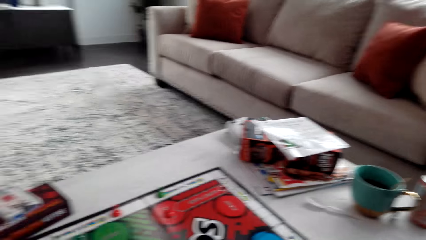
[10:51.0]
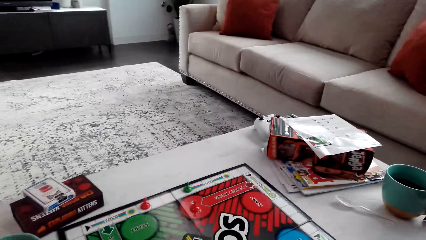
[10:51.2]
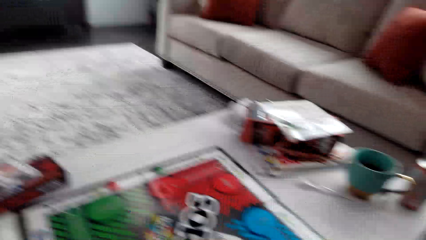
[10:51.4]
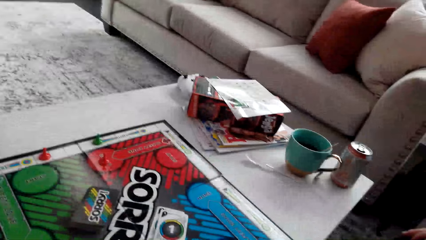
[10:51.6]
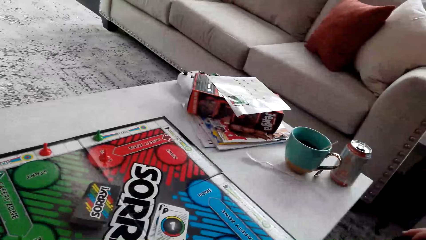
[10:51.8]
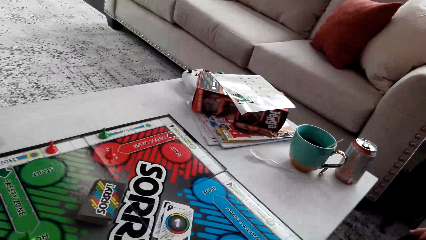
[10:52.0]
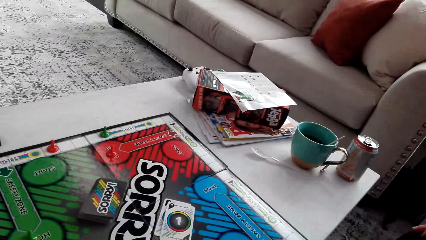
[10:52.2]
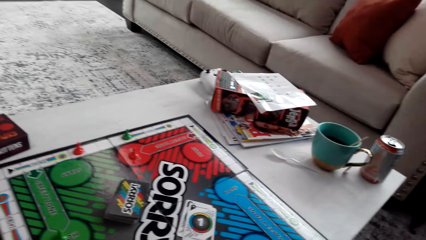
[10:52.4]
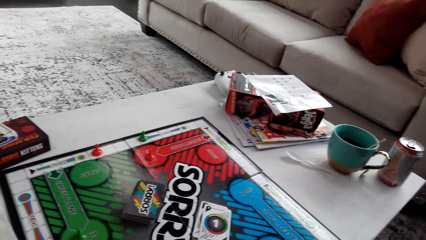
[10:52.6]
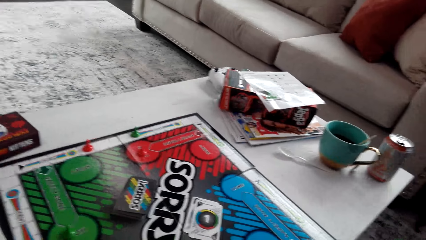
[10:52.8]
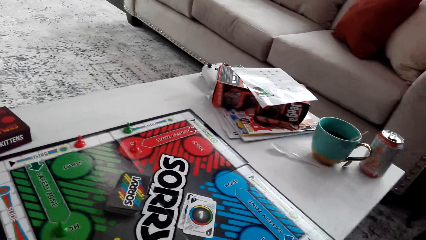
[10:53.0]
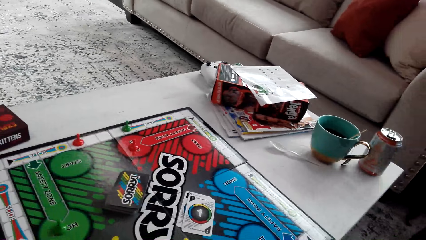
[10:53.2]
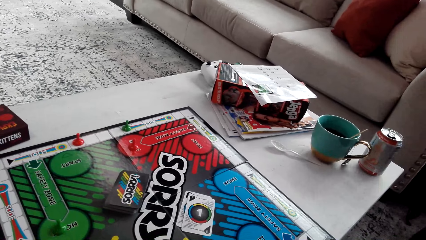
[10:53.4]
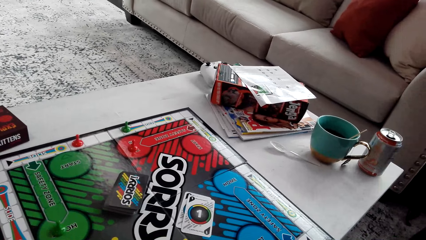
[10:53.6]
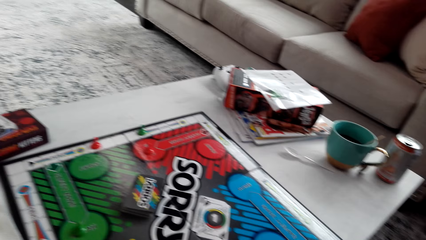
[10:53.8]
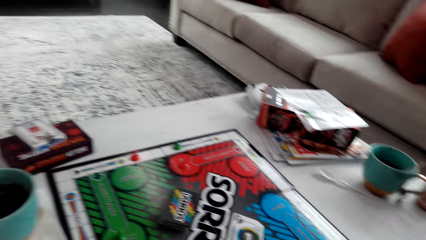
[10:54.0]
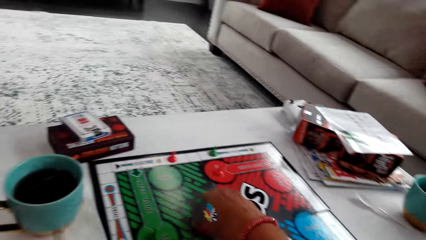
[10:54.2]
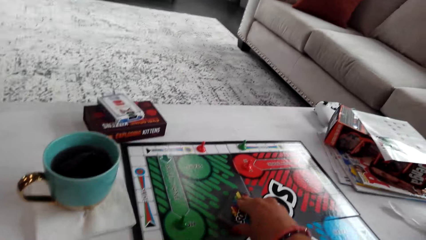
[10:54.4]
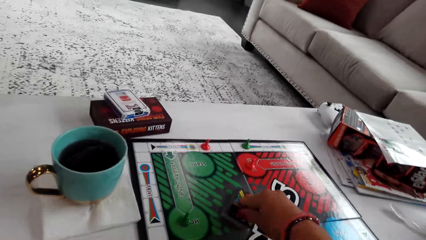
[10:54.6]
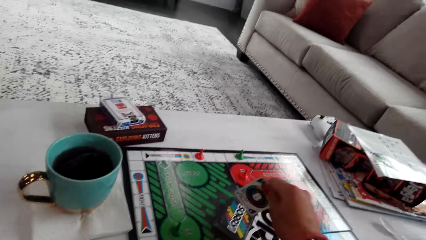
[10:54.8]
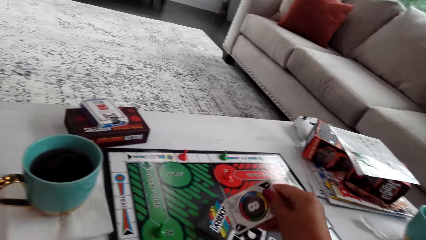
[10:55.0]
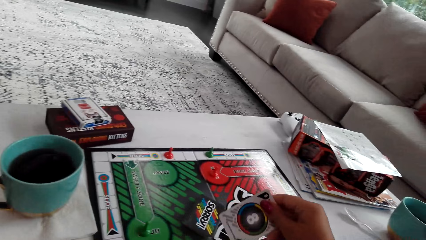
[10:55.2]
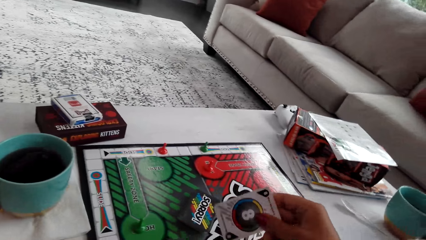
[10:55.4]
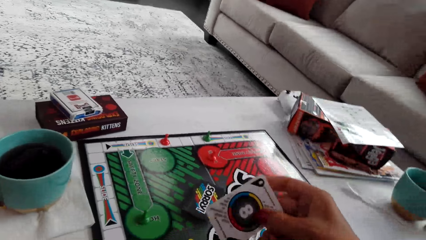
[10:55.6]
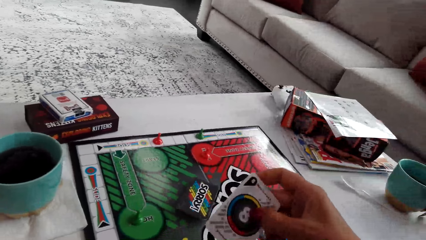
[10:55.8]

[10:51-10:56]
The camera wearer picks the card.

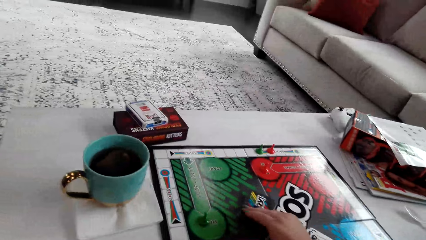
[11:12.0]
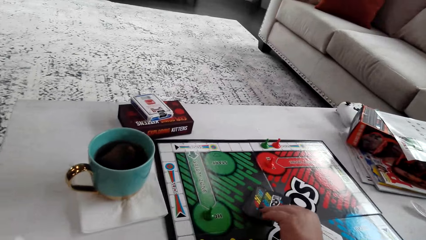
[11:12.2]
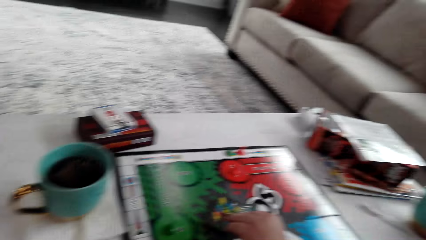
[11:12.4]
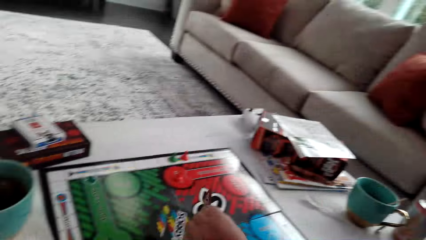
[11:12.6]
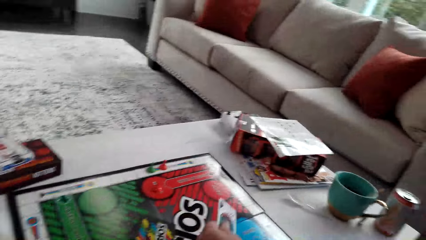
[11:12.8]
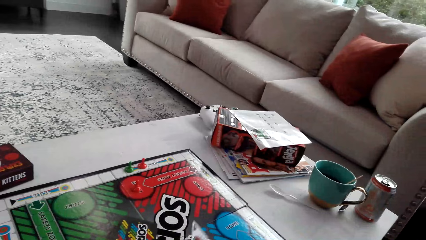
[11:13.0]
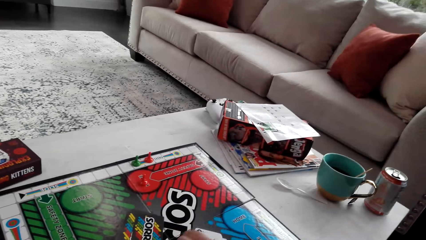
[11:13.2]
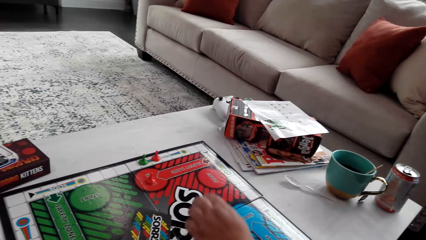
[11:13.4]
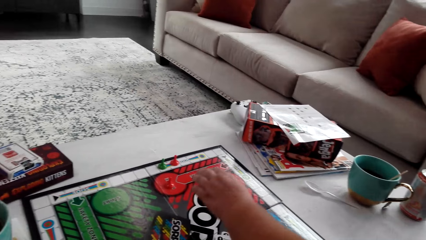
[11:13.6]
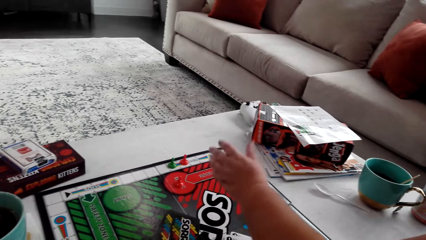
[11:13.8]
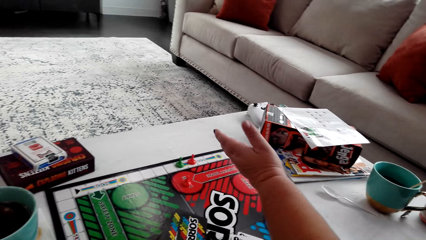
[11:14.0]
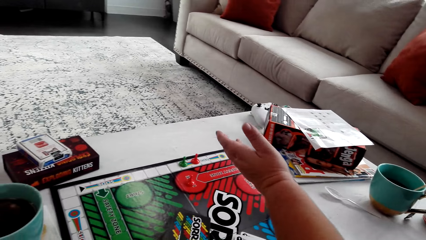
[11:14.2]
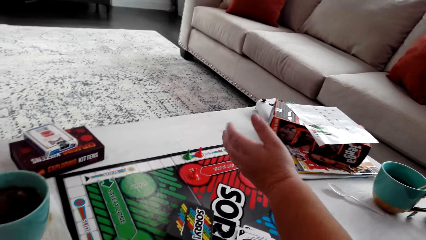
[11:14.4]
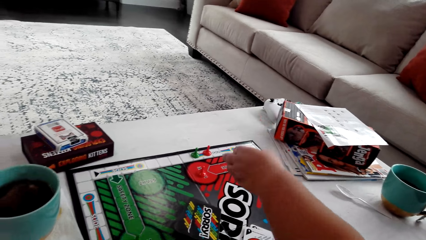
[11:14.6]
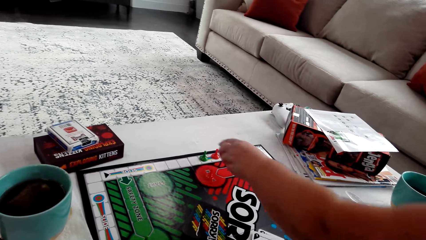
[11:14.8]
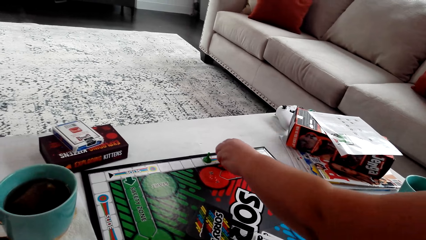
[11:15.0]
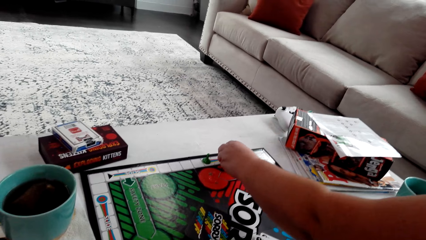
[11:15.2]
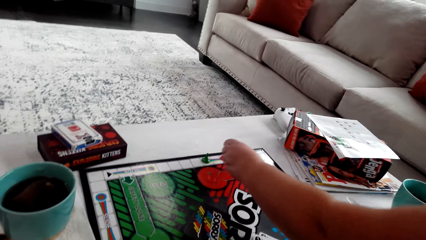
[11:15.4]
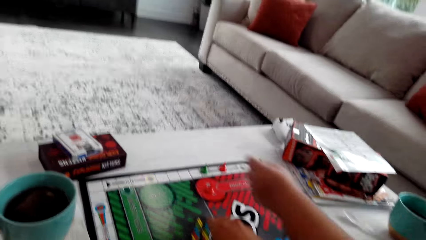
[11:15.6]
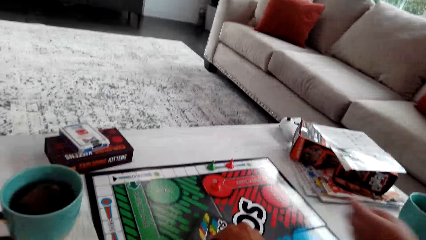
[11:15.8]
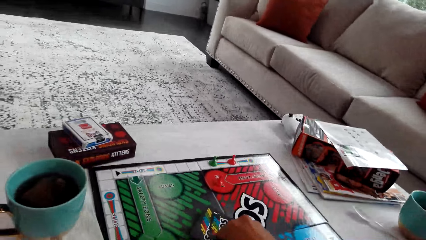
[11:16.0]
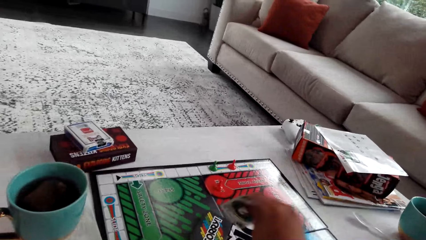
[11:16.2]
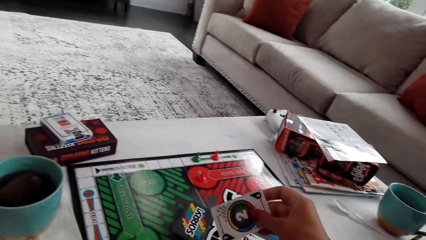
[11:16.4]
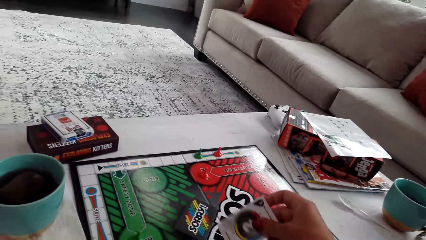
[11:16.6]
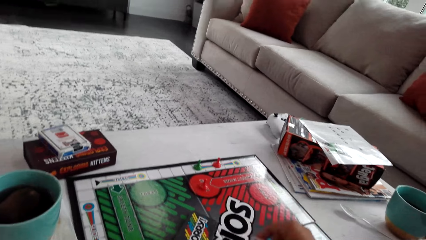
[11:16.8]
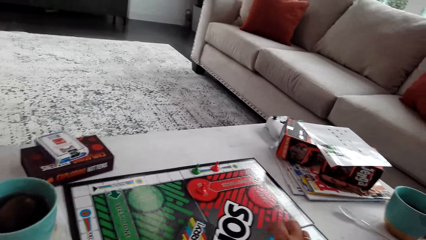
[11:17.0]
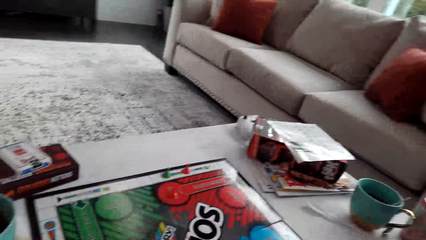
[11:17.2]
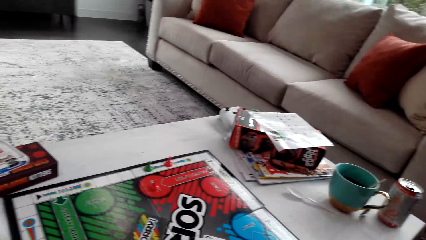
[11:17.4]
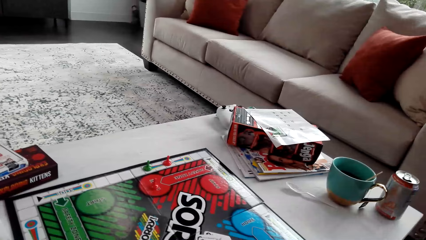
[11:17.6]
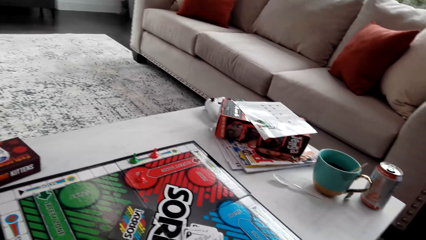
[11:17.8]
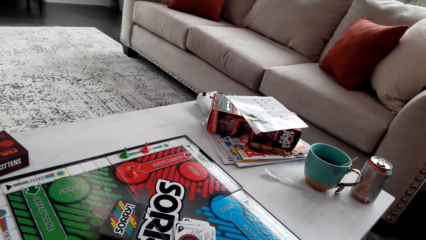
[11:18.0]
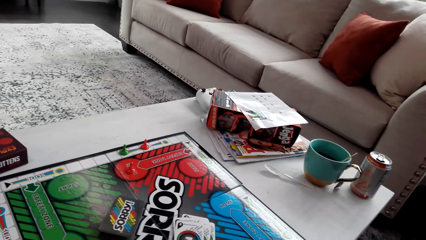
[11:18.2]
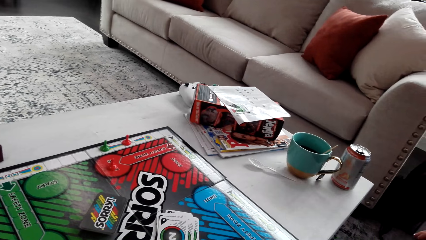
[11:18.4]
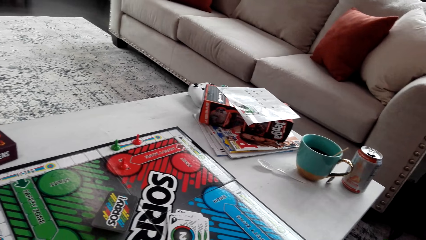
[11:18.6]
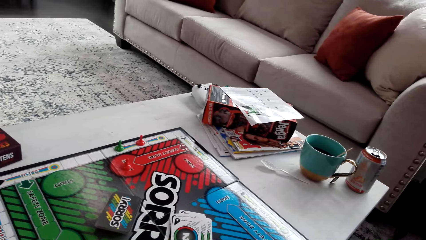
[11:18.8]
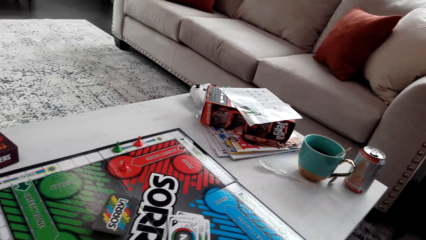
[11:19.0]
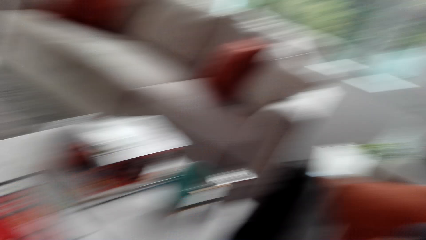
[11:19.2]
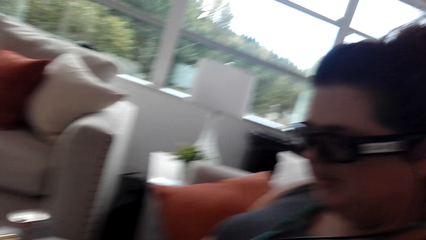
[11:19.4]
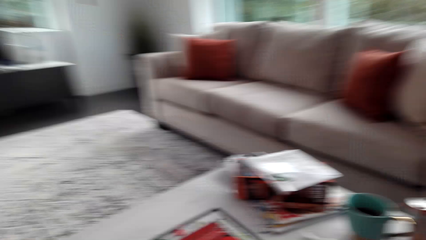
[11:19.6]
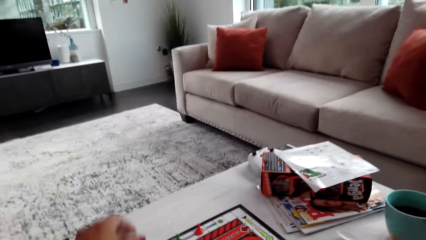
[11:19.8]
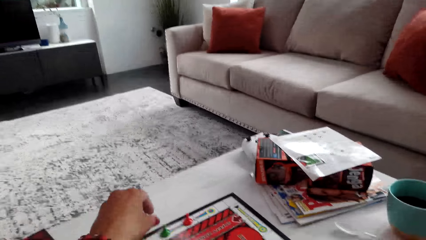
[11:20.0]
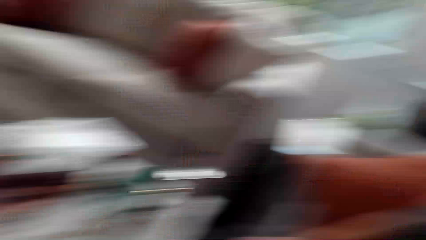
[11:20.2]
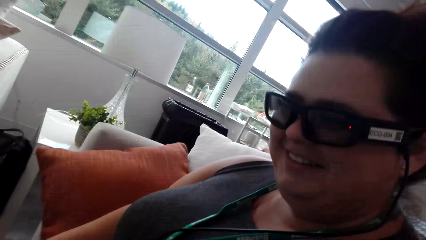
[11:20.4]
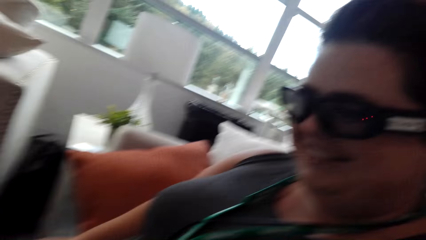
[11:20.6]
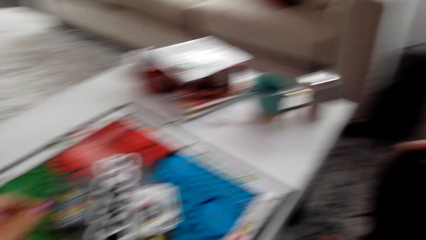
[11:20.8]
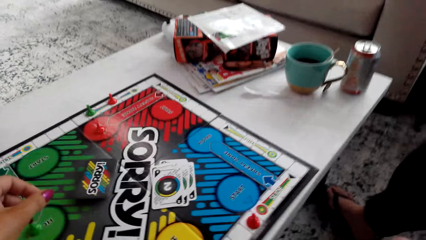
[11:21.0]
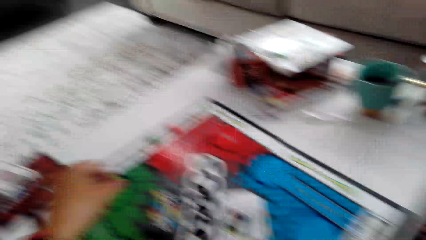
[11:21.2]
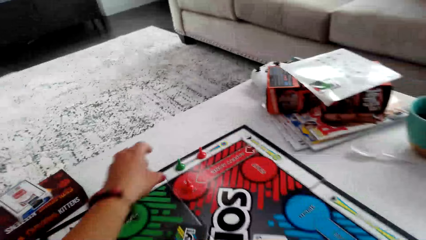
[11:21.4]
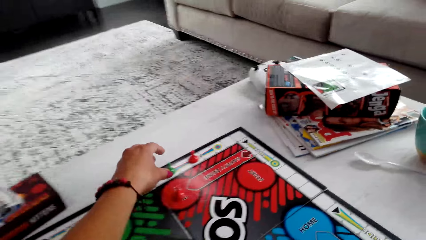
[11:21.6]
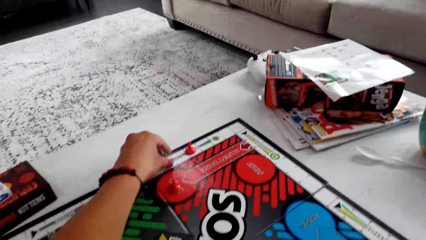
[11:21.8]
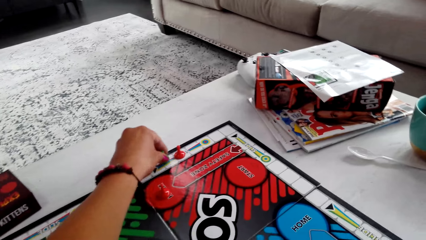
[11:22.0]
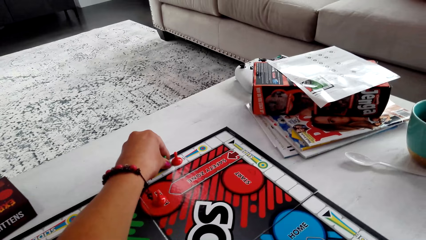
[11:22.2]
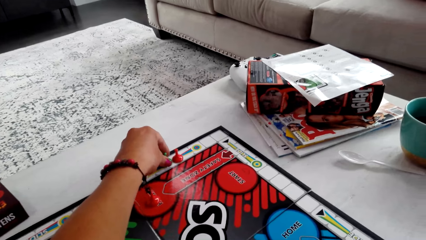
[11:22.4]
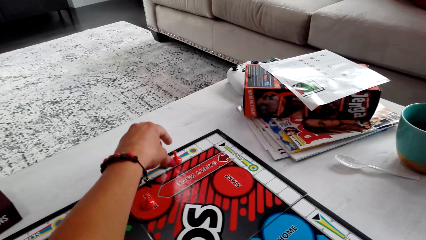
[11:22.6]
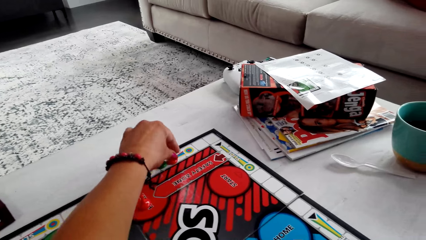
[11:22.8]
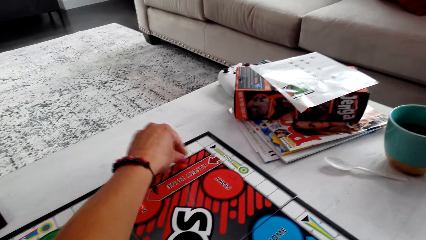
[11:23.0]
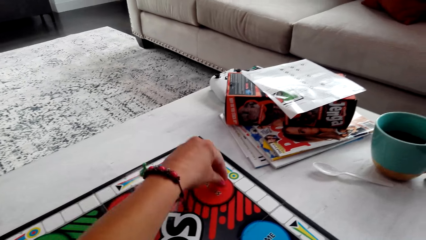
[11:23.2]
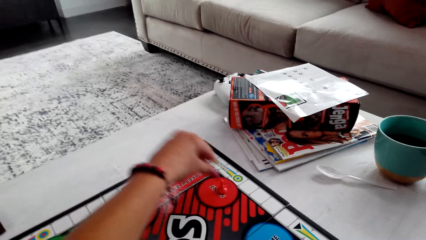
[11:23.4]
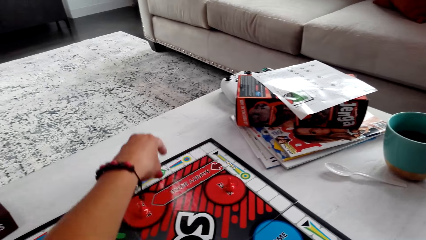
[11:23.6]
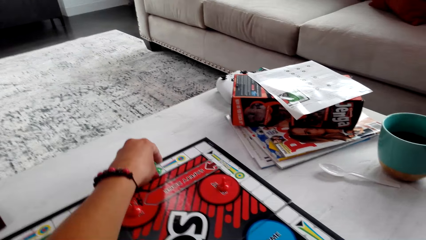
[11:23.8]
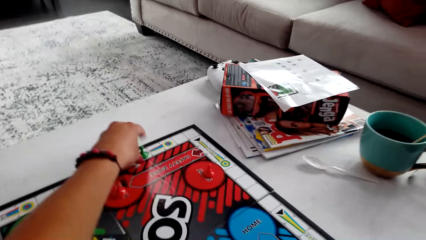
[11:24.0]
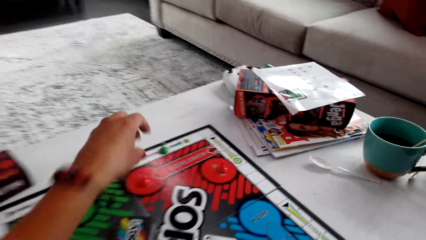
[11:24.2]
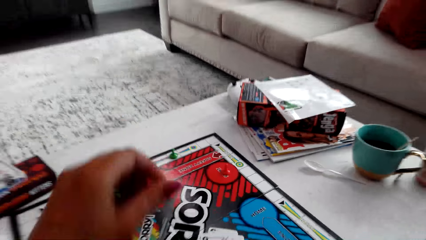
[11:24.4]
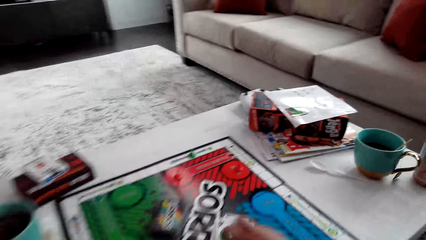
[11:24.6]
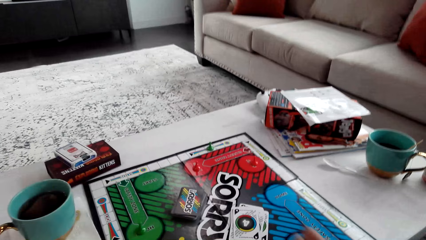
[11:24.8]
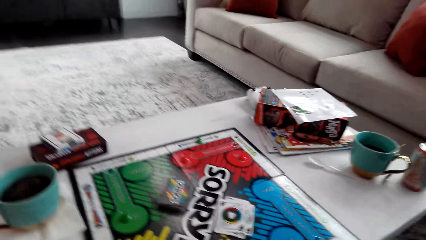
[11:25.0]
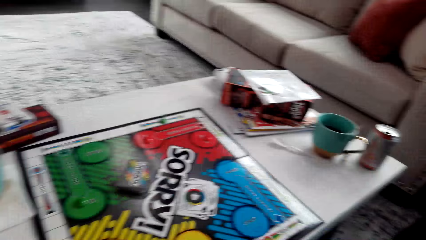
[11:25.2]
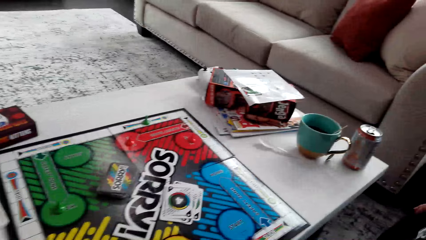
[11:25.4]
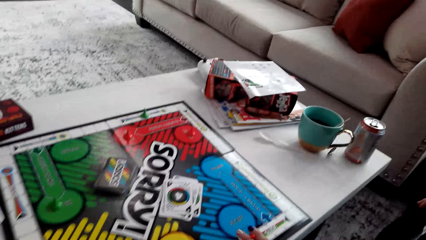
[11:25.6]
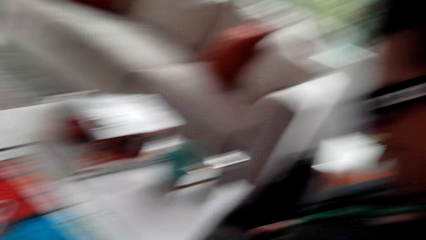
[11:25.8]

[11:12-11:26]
The woman picks the card, puts the card down and moves the pawn. The camera wearer picks the card. They move the pawn. They move the opponent's pawn to the start spot.
